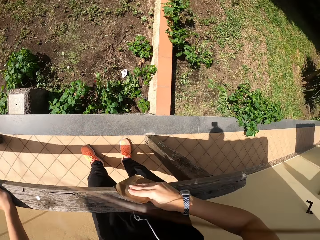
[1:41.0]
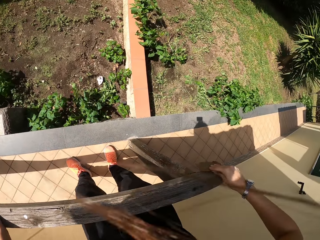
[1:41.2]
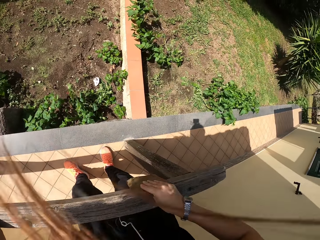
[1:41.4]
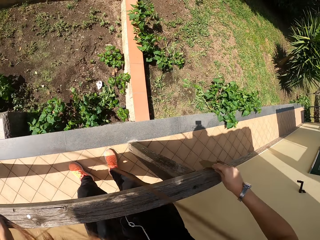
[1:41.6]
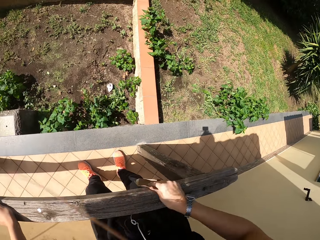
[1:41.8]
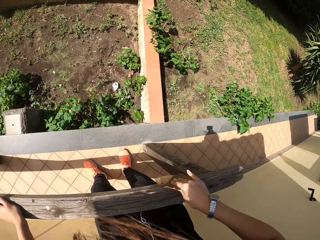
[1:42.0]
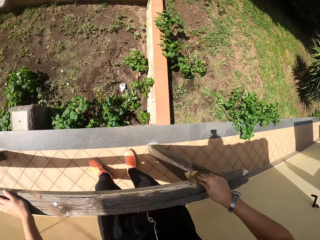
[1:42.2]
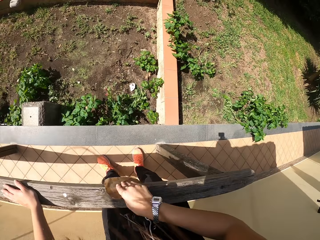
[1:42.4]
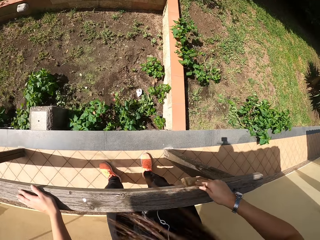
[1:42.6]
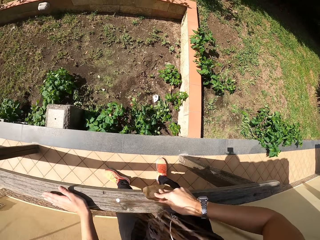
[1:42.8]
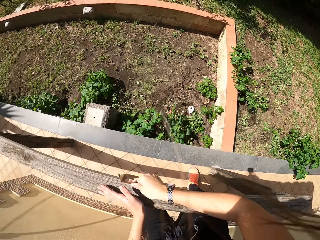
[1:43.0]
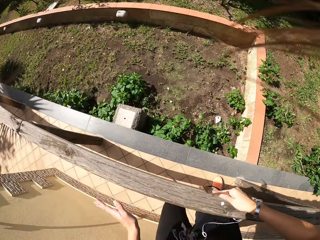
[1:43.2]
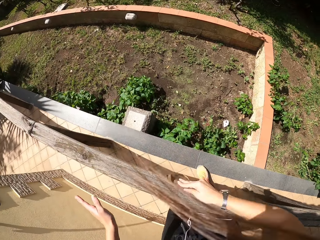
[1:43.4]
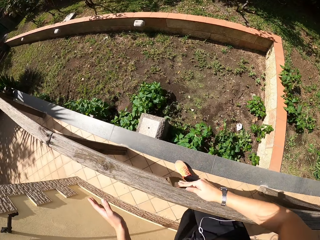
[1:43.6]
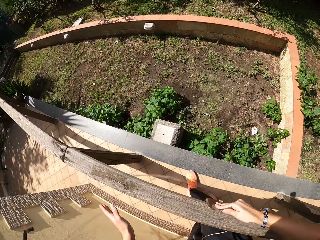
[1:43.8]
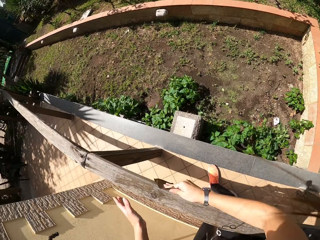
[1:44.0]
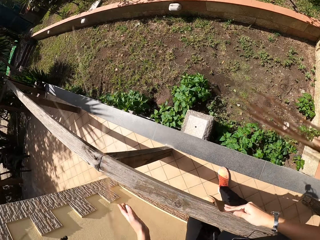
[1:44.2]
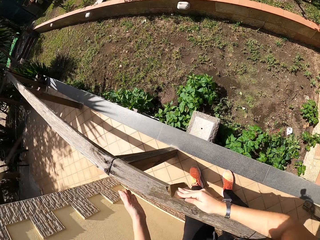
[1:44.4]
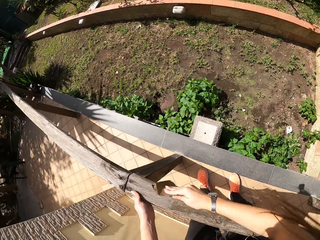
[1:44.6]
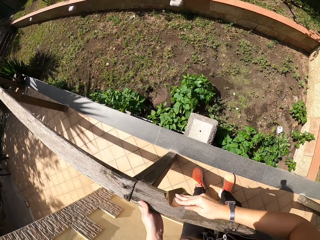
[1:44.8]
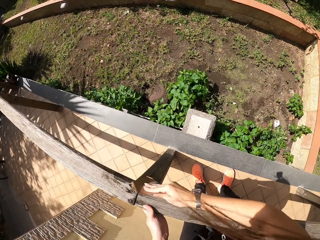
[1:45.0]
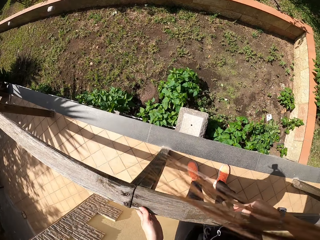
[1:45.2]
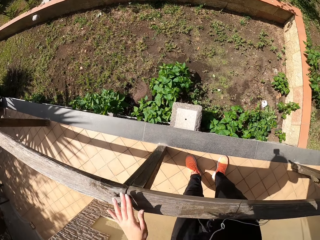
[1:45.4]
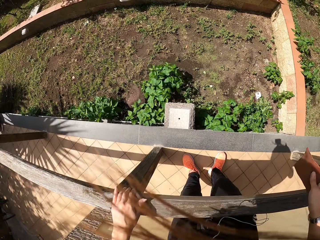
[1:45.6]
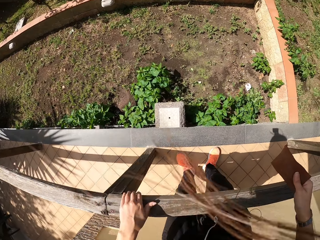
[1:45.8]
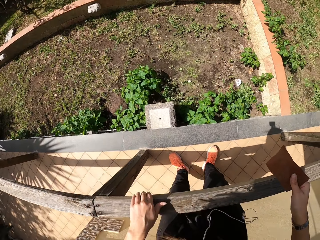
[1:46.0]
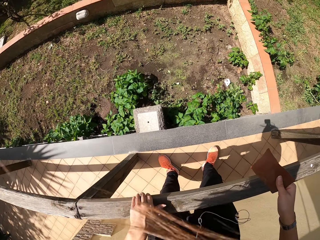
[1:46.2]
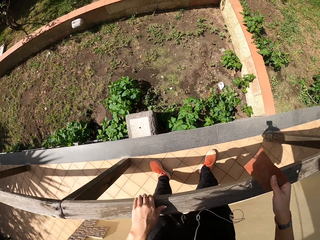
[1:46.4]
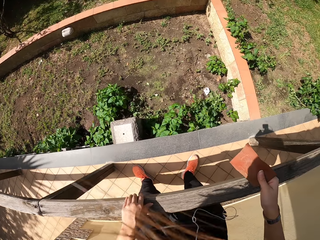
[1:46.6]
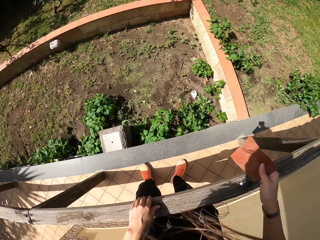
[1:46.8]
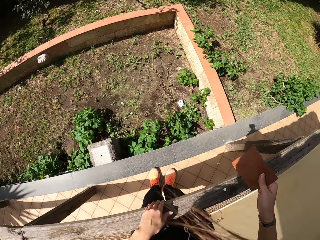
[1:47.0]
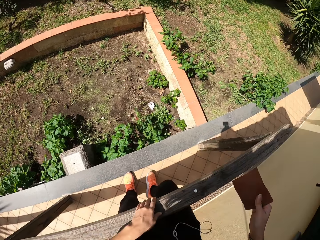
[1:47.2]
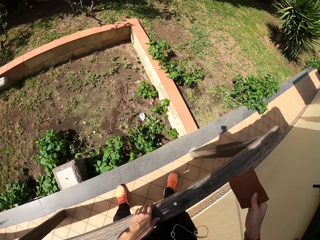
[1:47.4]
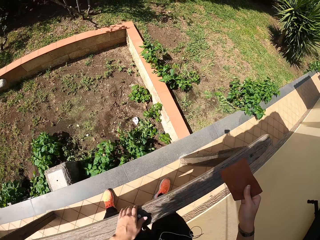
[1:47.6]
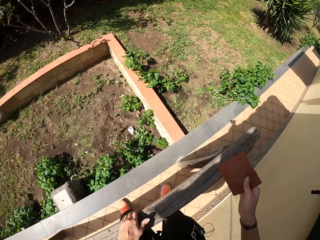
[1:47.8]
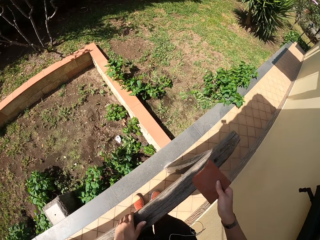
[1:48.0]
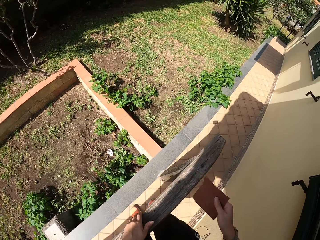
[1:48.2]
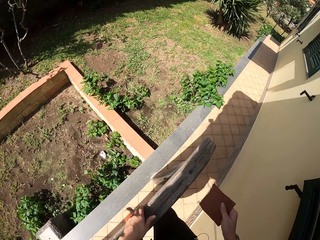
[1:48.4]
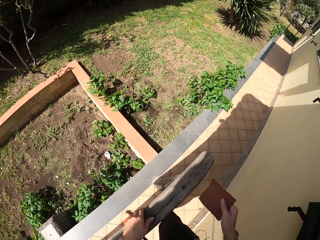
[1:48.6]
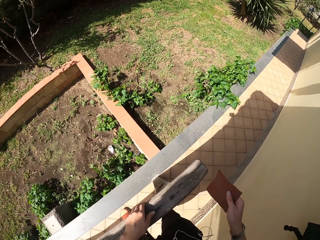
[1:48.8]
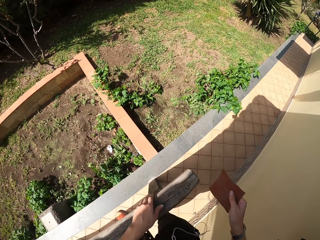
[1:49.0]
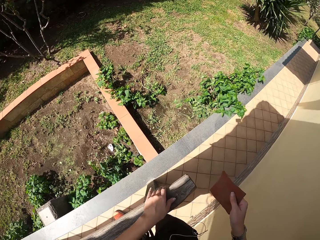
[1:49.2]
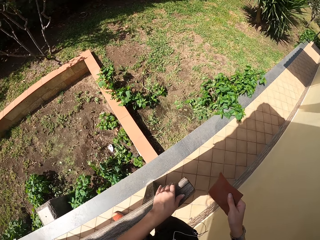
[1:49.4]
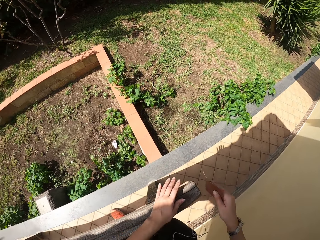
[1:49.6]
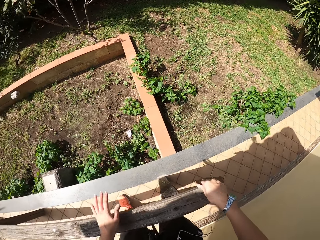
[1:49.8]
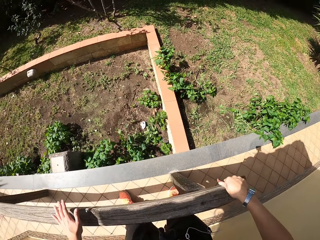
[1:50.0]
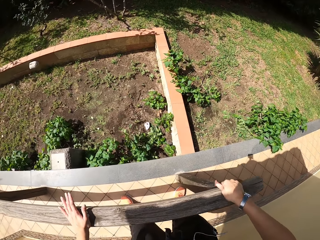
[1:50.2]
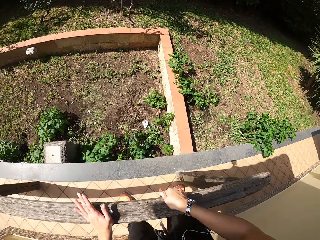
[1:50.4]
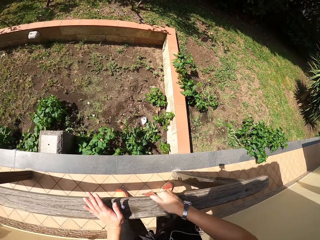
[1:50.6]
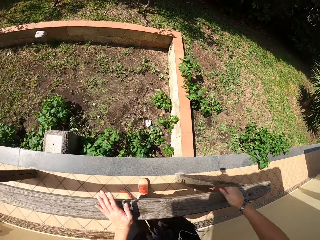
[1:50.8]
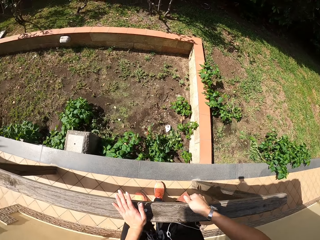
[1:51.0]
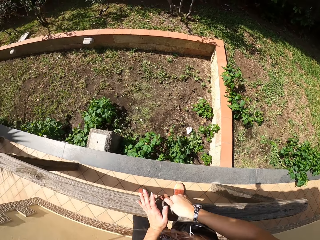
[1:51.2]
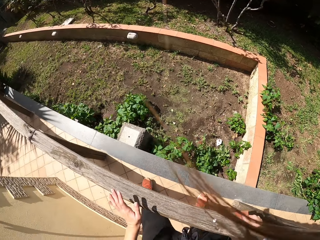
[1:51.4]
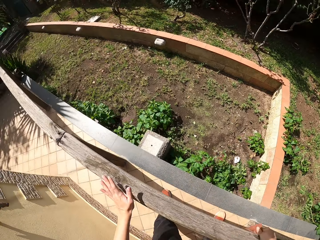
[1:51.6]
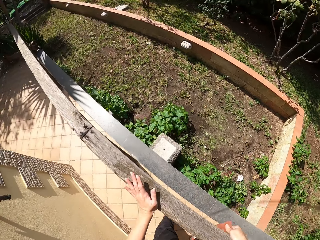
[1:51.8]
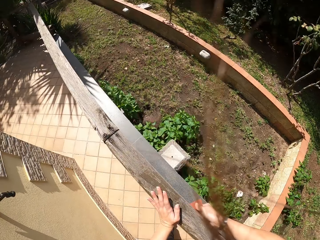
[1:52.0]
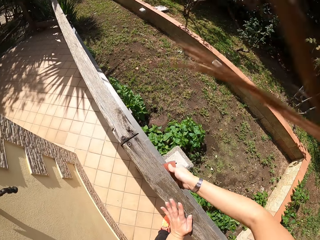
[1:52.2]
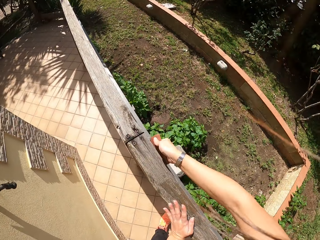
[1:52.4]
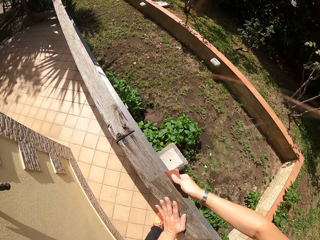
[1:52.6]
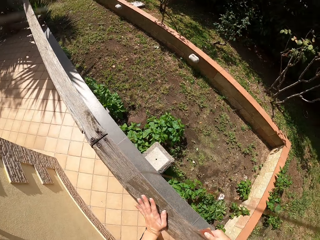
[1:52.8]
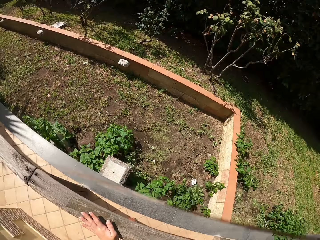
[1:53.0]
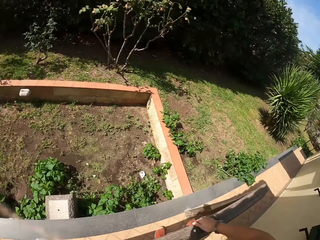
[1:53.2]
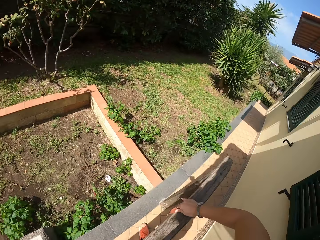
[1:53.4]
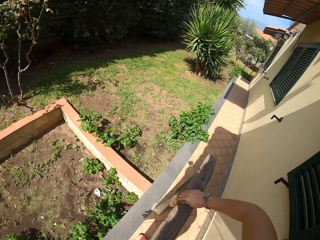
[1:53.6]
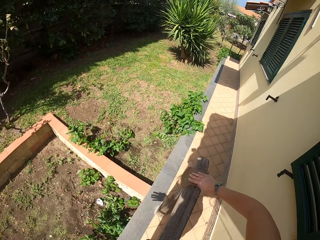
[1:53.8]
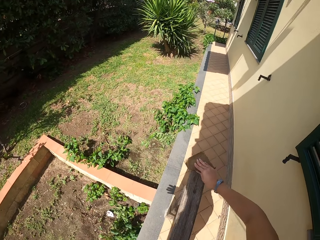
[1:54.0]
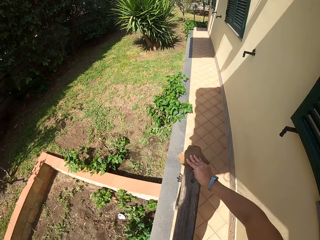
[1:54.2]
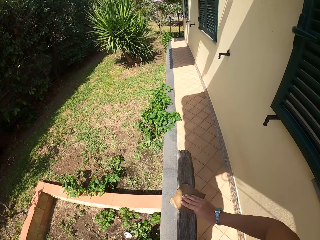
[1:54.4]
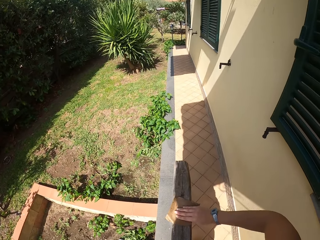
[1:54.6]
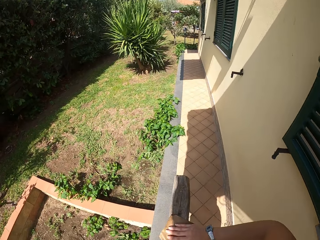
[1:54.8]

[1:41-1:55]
The camera wearer walks around the frame of wood. He stops walking. He stops scrubbing the frame of wood. He touches the wood frame with his left hand. He continues sandpapering around the wood frame. He walks around the frame of wood. He stops walking. He stops touching the frame of wood. He continues sandpapering around the wood frame again.

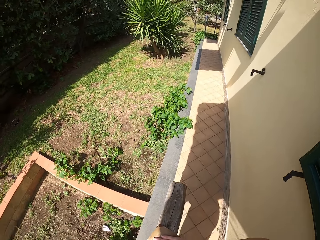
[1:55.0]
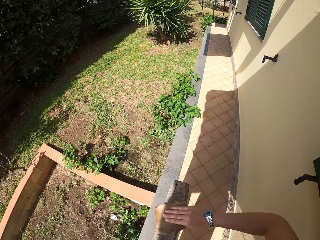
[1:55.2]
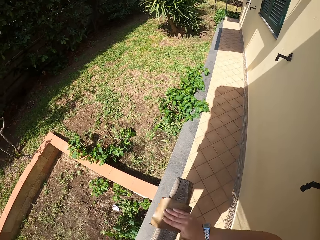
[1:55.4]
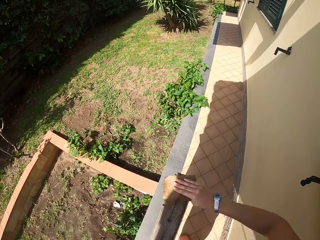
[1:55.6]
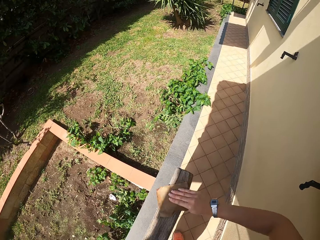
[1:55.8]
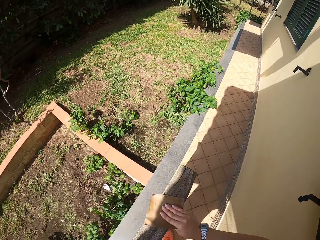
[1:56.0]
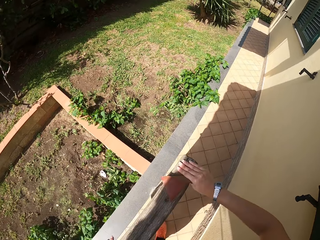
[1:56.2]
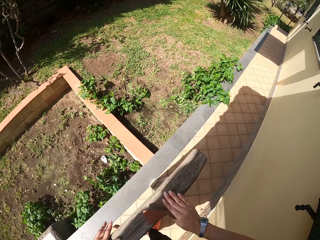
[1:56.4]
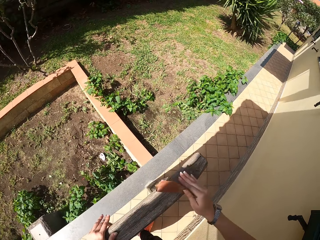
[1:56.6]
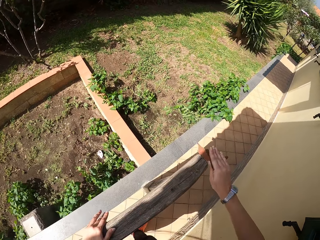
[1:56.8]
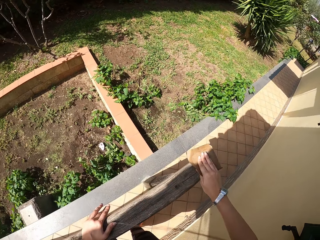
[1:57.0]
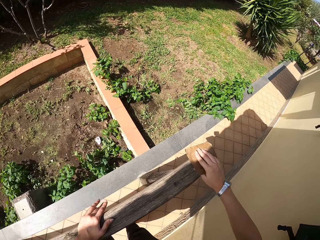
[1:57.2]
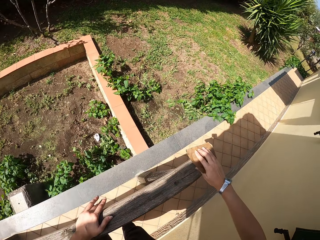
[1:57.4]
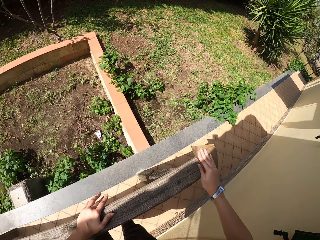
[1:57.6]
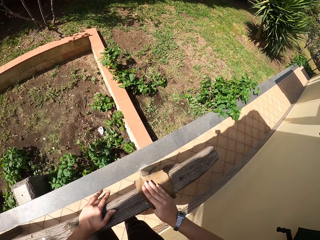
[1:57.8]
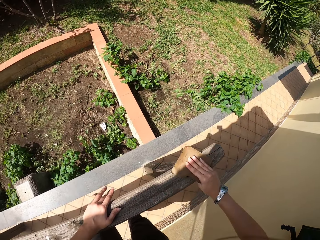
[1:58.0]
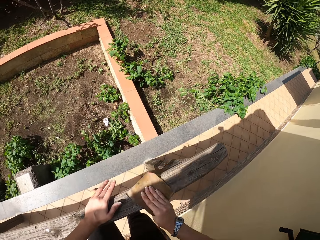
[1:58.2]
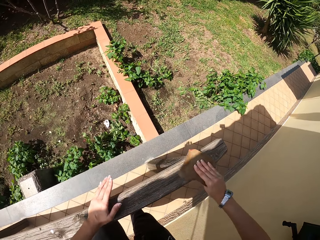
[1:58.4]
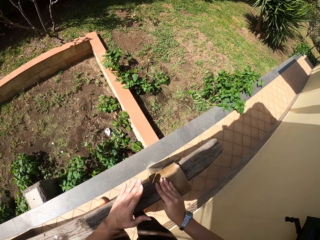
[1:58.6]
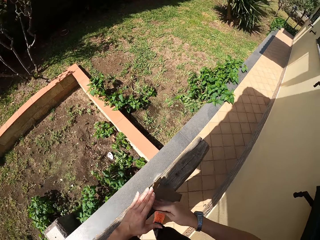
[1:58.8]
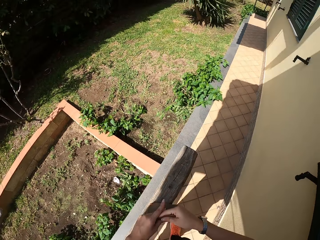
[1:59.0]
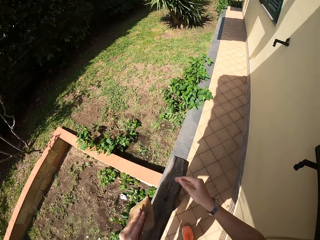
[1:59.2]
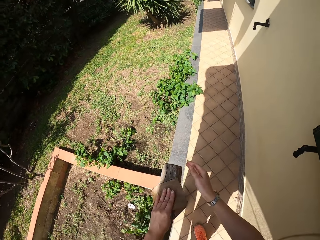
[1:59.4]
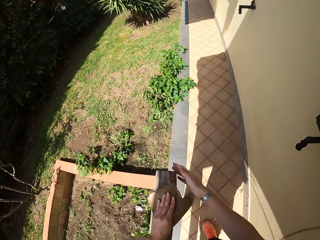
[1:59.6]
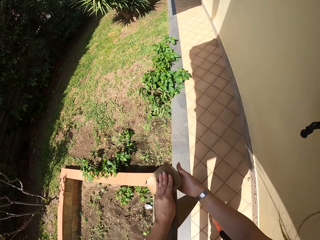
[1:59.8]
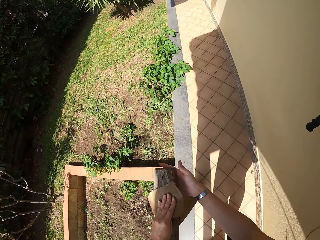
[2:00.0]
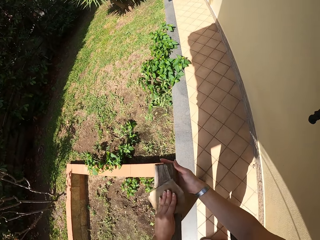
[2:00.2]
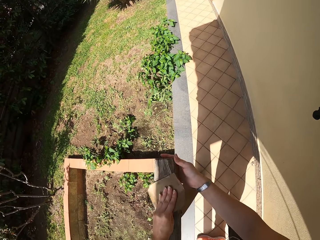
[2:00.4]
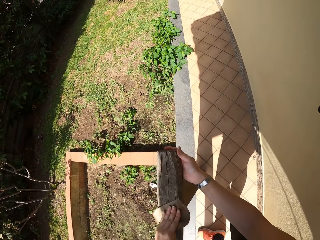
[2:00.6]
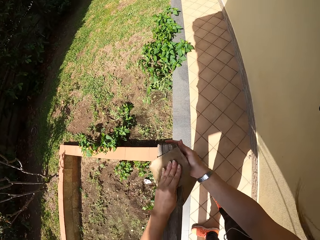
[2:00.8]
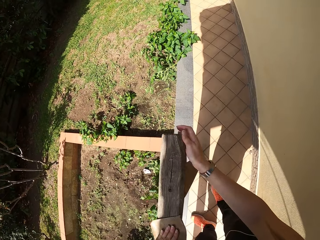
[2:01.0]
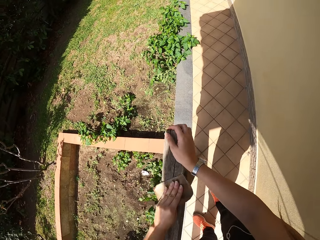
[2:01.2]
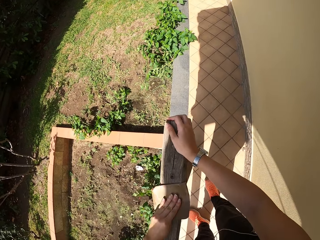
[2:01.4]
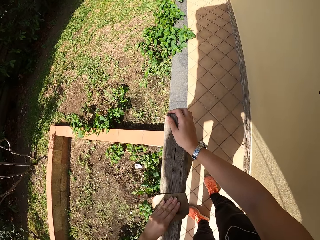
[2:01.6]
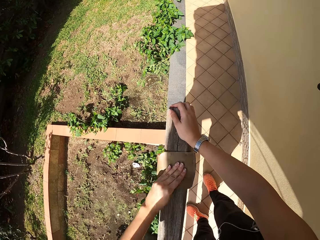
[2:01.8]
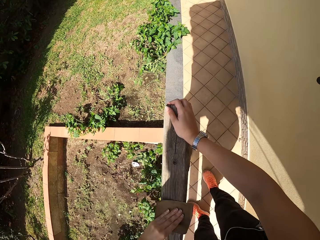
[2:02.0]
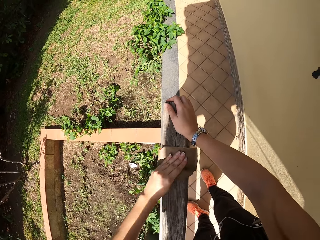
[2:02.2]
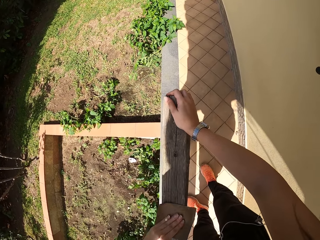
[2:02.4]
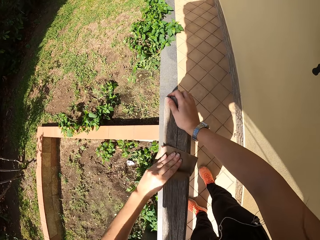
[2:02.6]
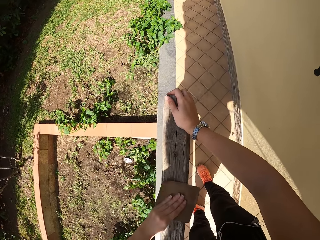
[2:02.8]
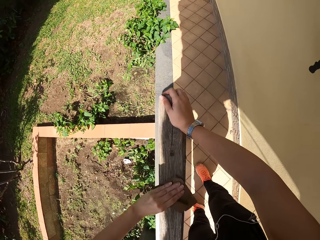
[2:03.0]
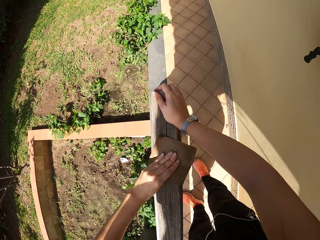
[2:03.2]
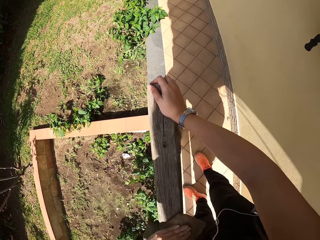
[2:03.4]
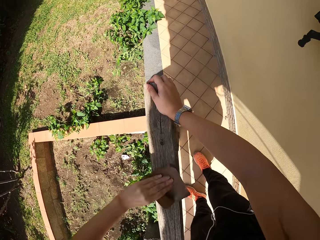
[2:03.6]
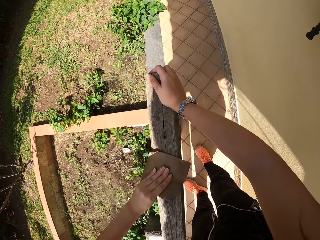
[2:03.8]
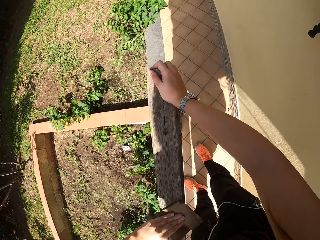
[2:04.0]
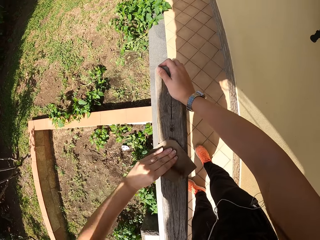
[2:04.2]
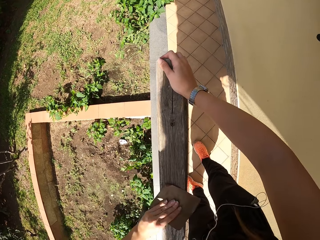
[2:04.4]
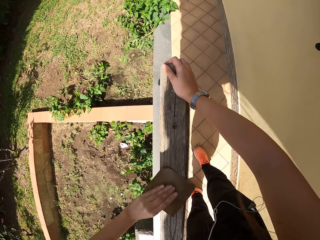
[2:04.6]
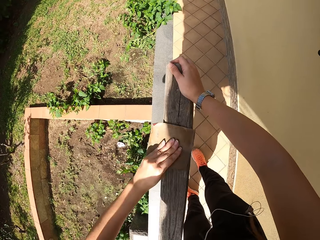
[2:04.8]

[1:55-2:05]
The camera wearer stops scrubbing the frame of wood. They change the handling of sandpaper to the left hand. They scrub the frame of wood.
